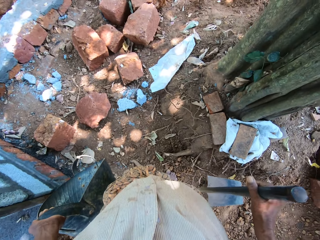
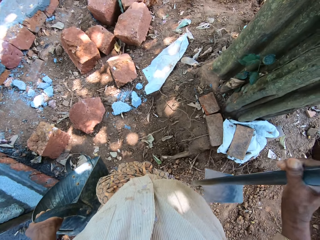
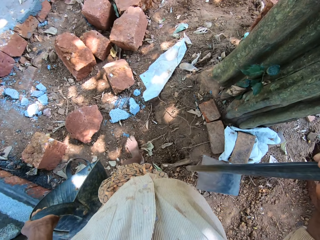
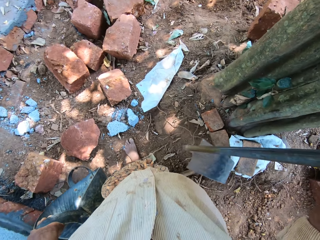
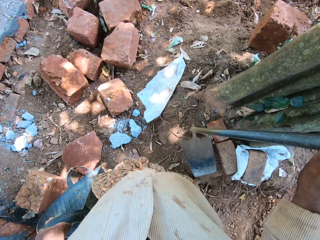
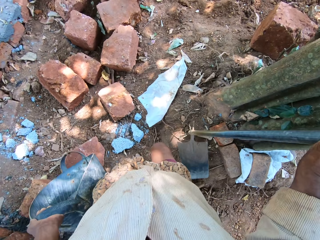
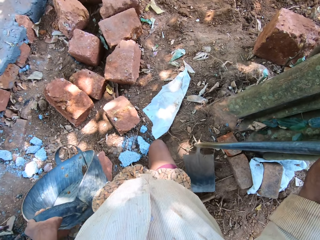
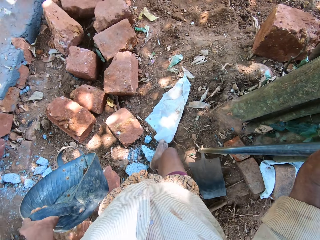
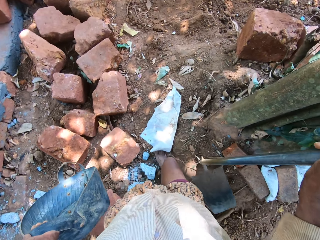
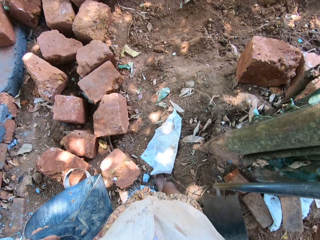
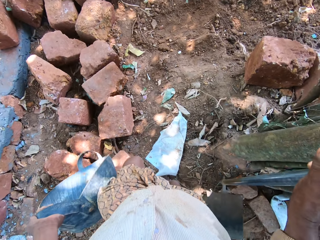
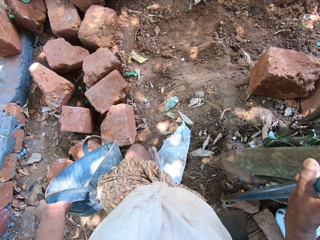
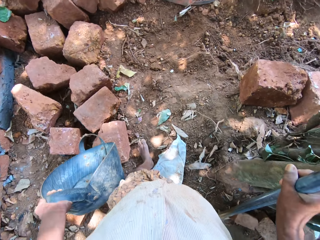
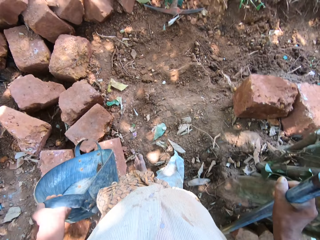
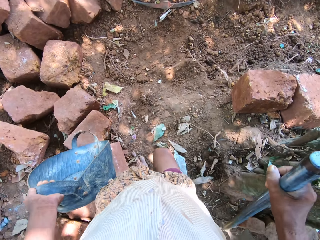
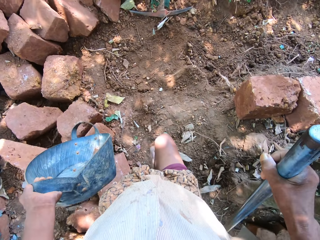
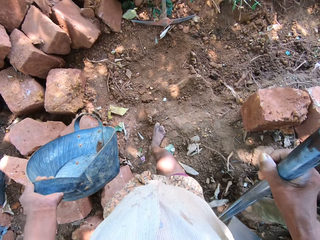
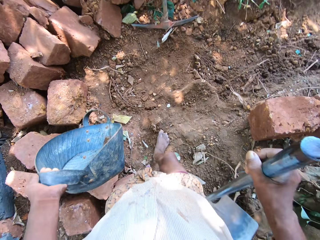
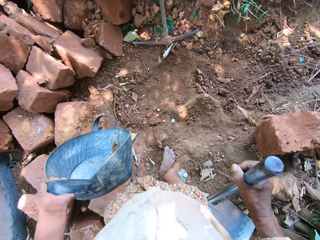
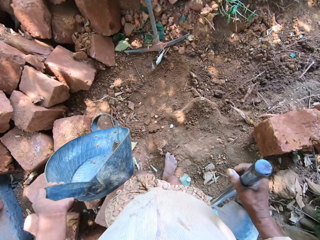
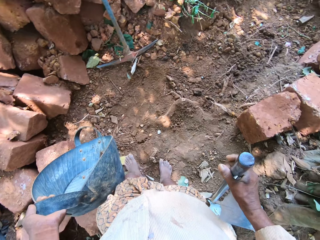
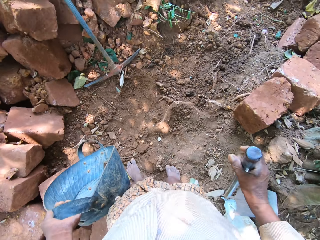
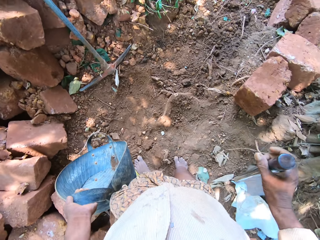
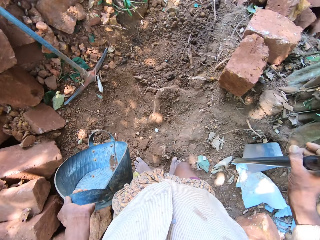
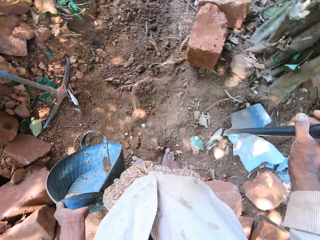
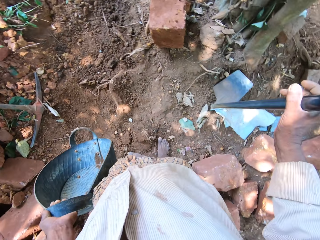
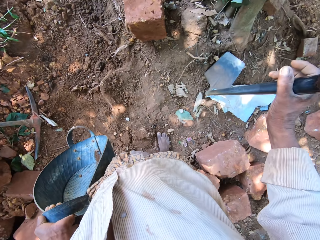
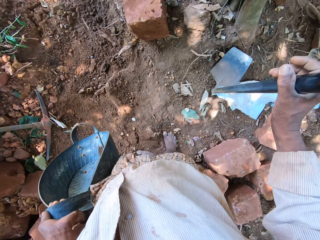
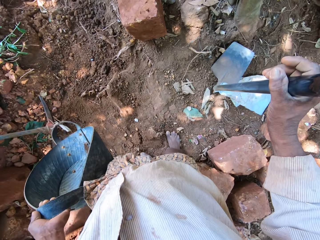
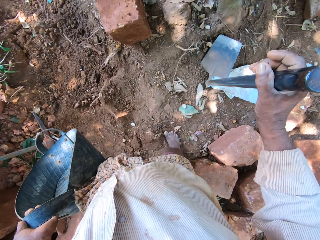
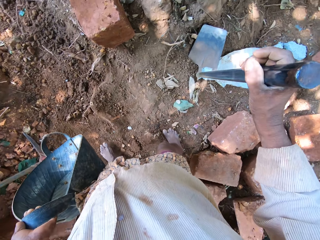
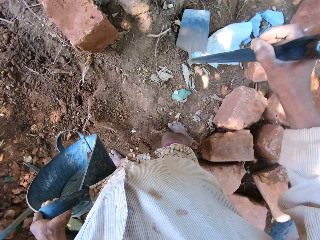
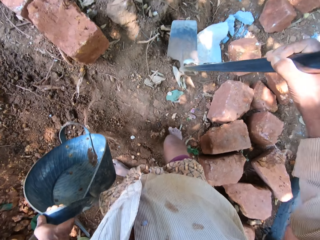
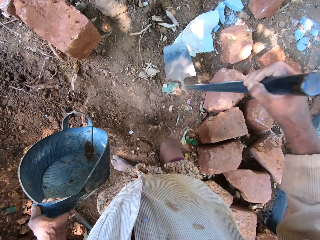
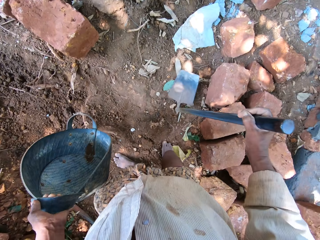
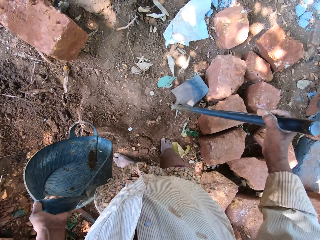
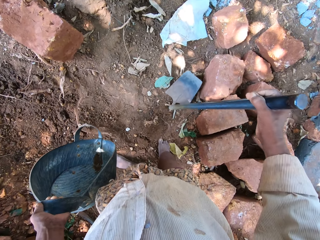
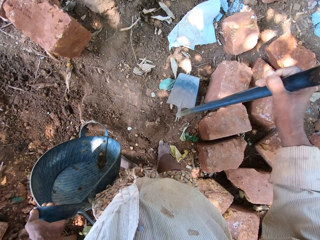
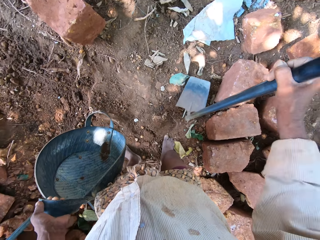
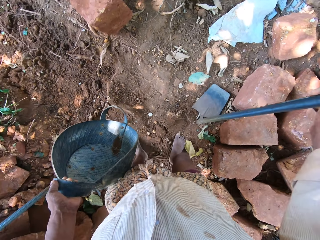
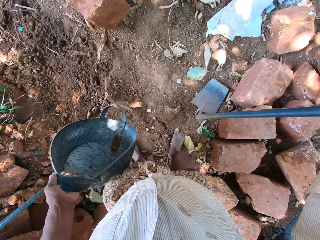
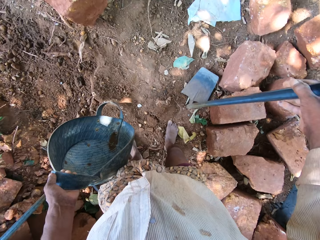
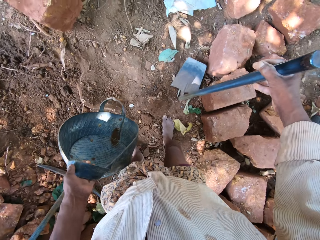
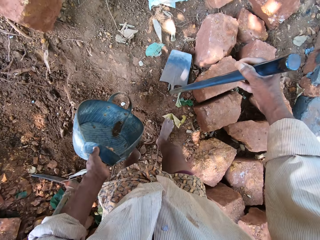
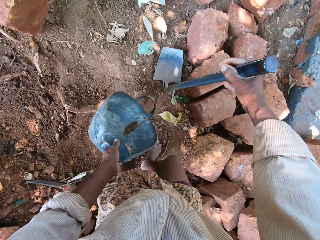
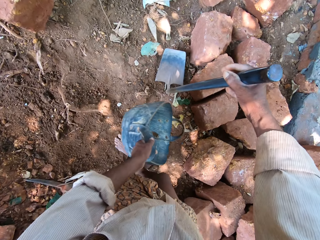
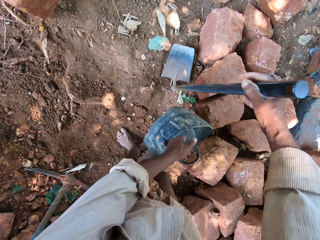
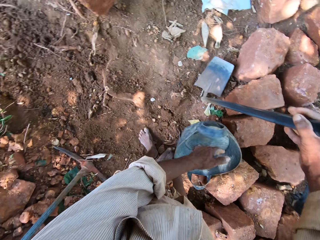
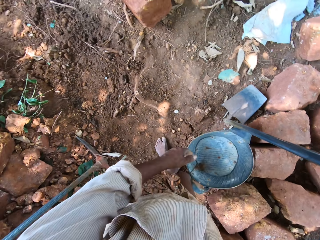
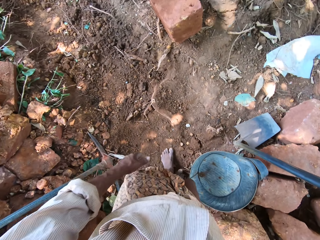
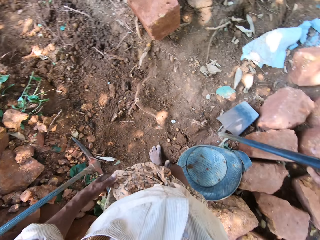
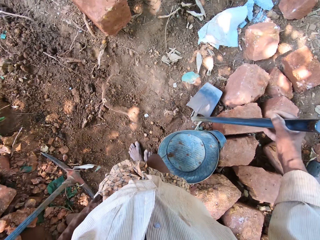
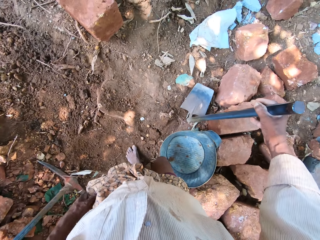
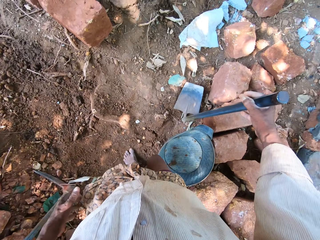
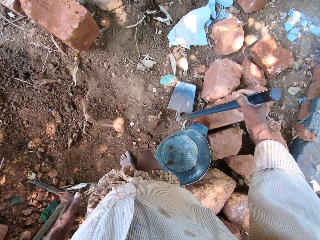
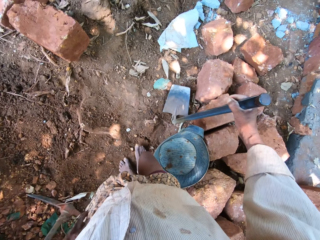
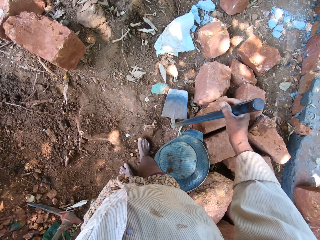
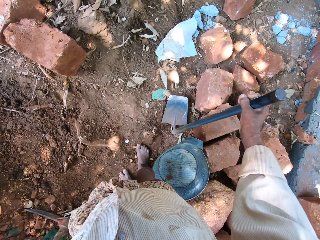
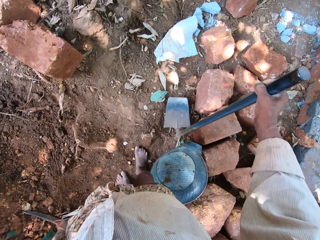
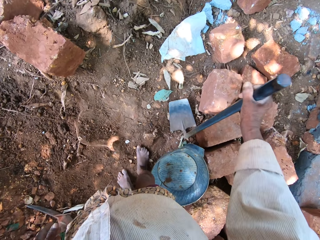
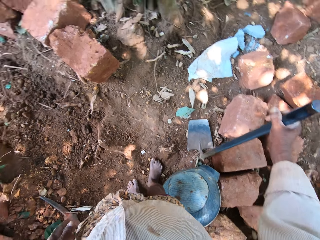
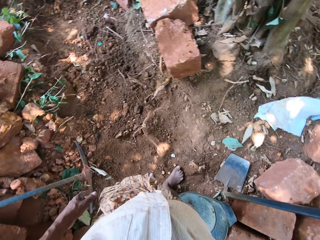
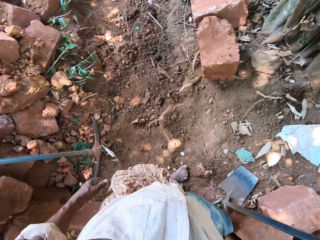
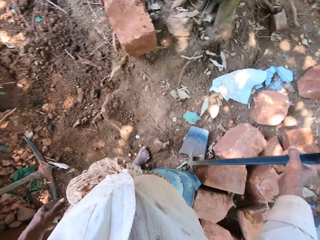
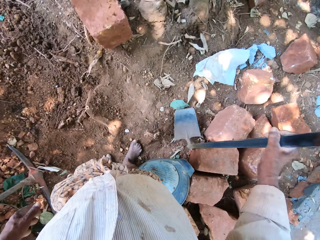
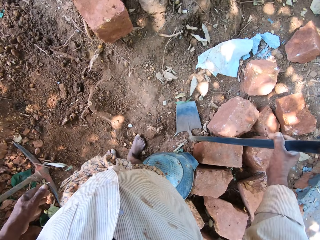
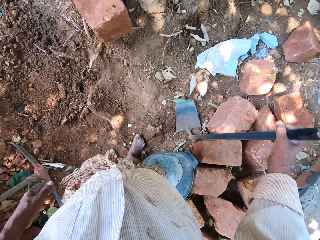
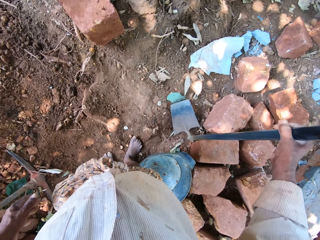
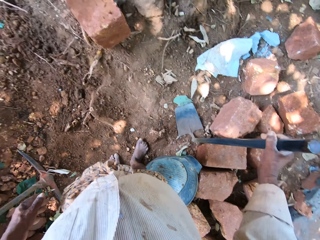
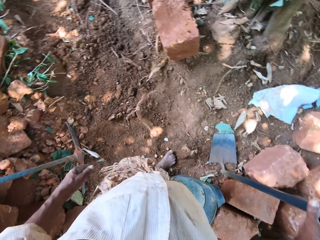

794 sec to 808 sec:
The camera wearer moves the hoe. He hits the hoe in his right hand on the ground. He looks around. He drops the bucket in his left hand on the ground. He kicks the bucket on the ground with his right leg. He hits the hoe in his right hand on the ground.

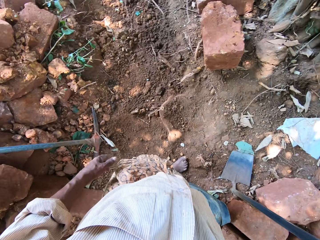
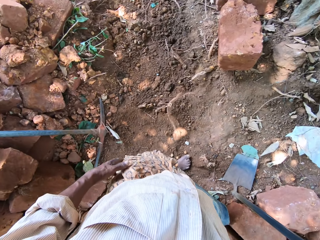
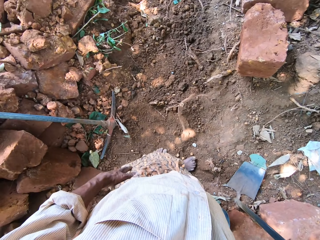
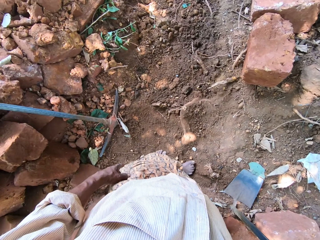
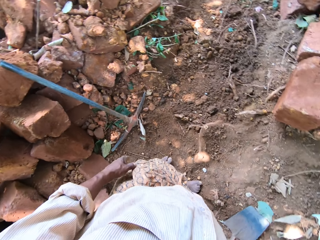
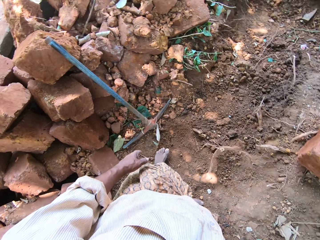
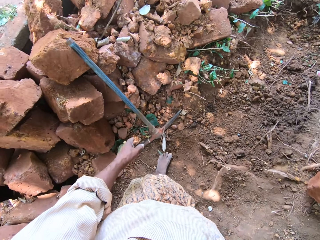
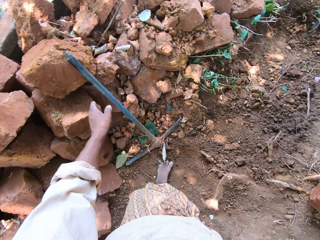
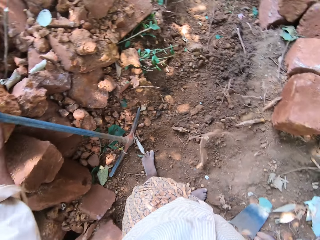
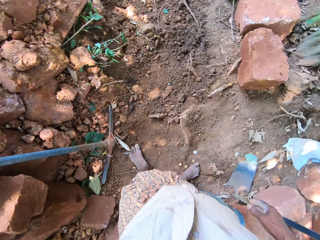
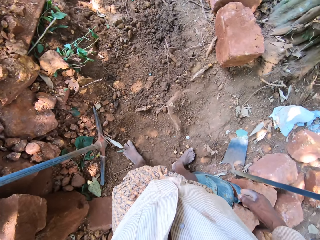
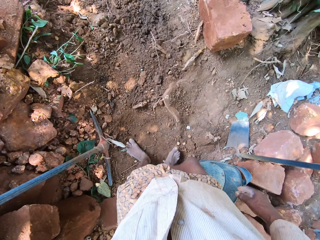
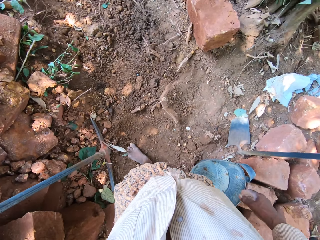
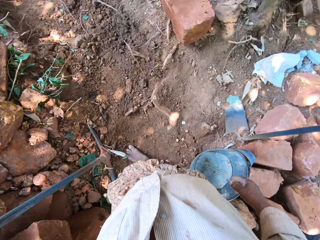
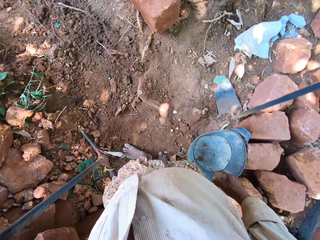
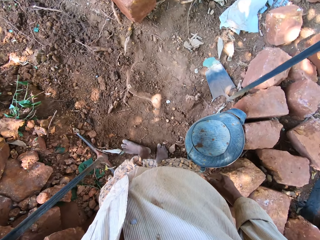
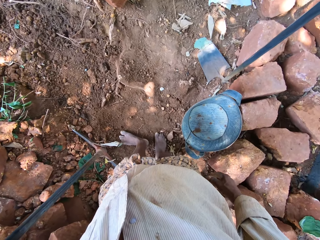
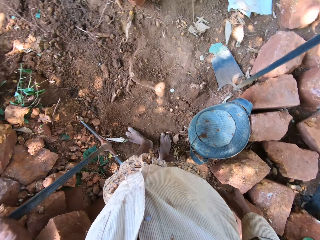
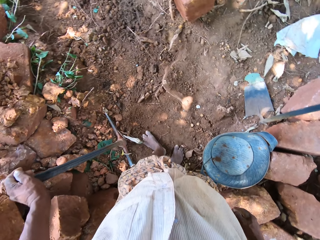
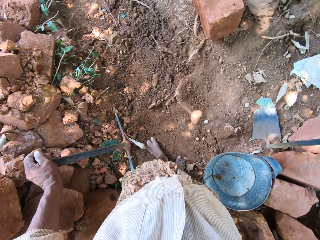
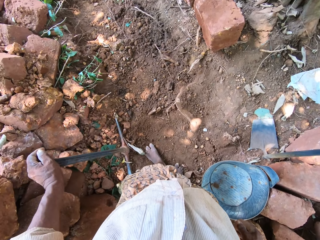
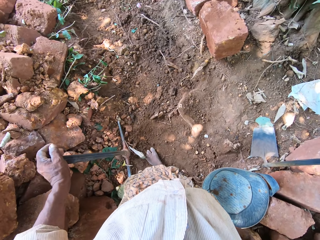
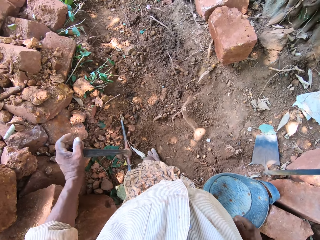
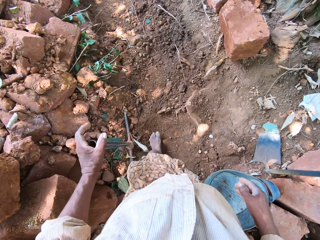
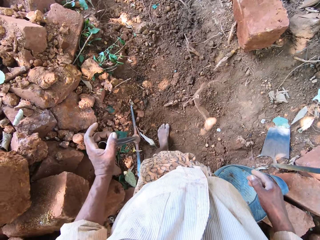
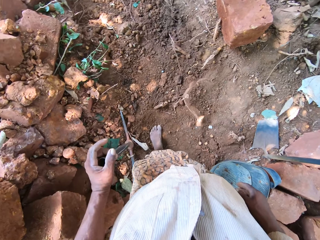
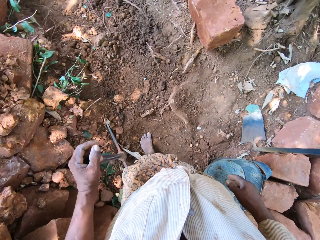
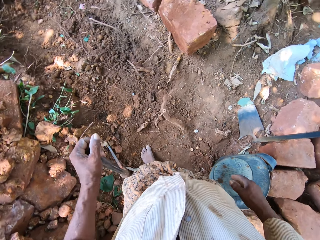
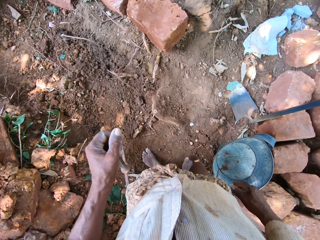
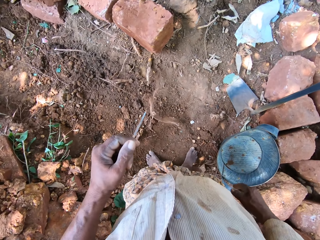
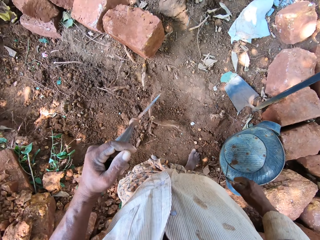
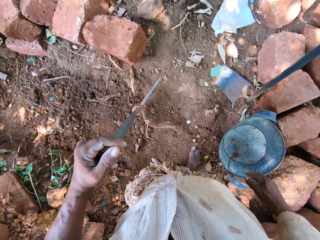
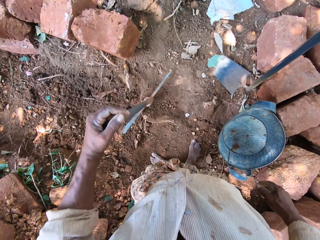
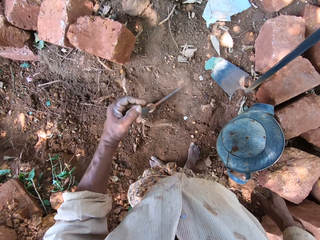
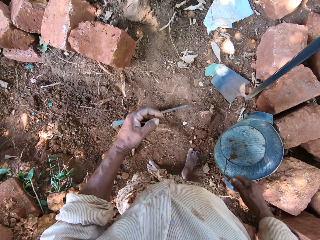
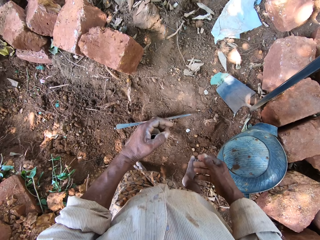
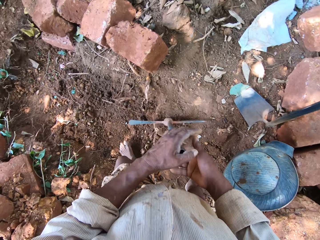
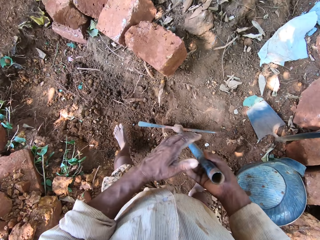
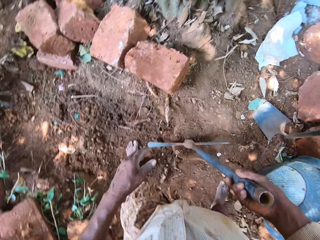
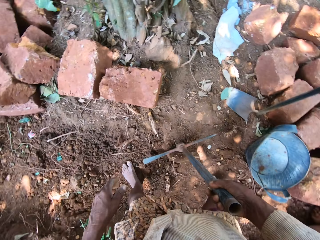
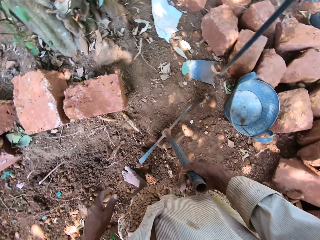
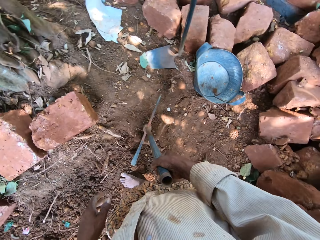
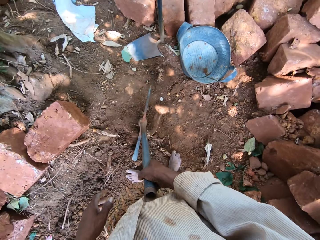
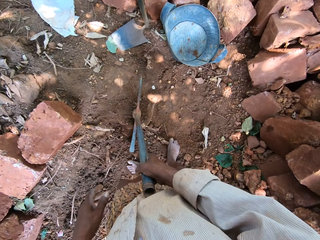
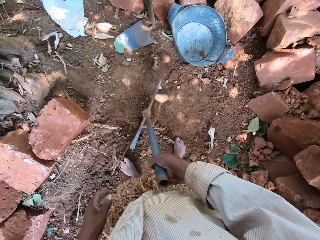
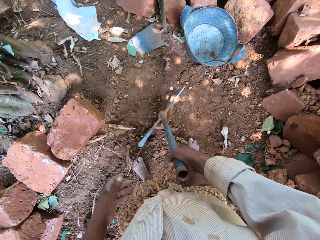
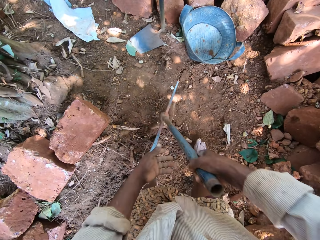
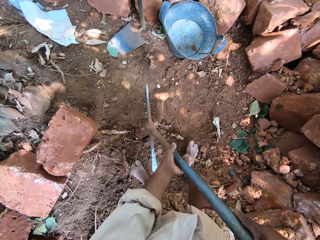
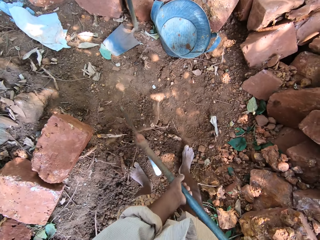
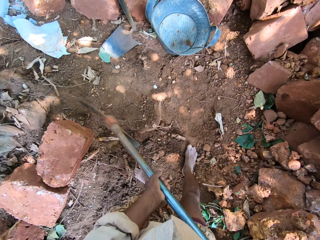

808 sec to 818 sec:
The camera wearer touches the pickaxe. He picks up the pickaxe from the ground with his left hand. He moves the legs. He moves the tool. He passes the pickaxe from his left hand to his right hand. He looks around.
